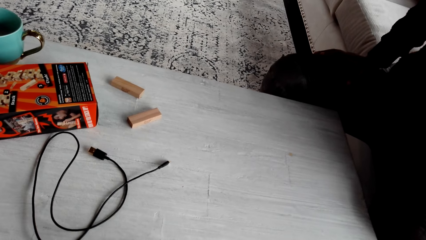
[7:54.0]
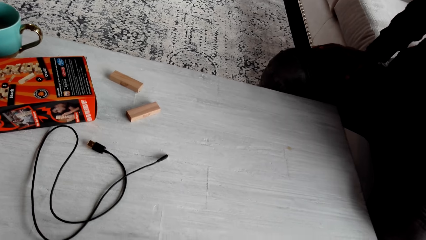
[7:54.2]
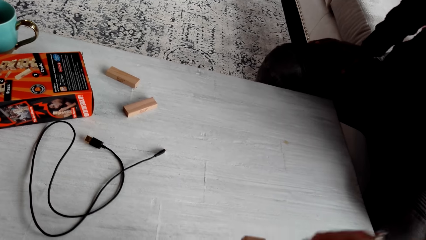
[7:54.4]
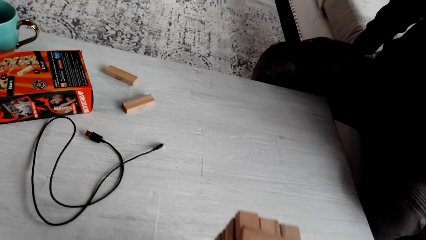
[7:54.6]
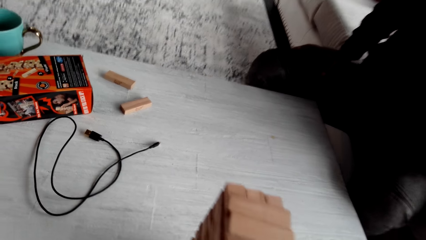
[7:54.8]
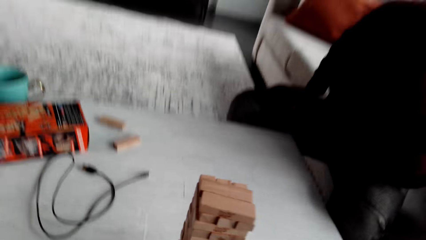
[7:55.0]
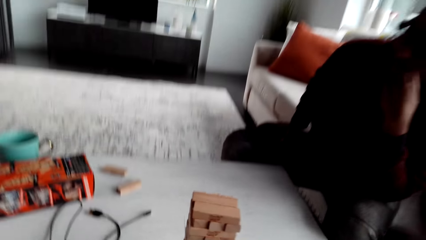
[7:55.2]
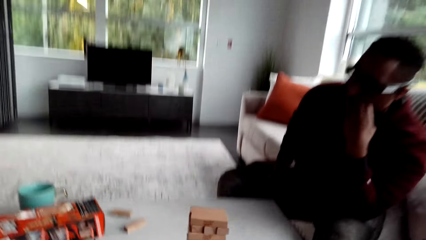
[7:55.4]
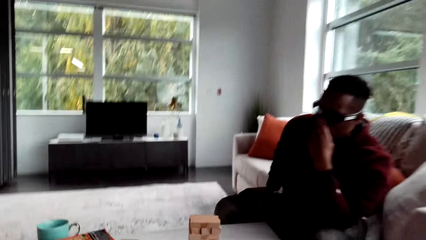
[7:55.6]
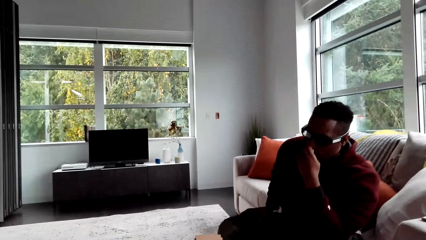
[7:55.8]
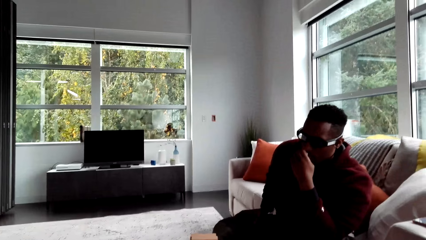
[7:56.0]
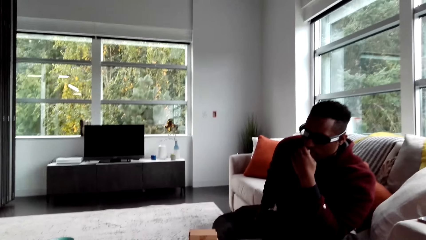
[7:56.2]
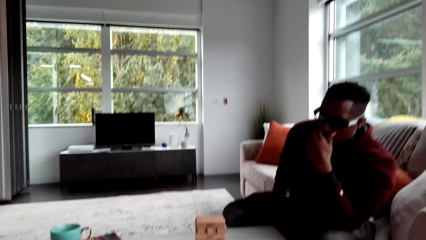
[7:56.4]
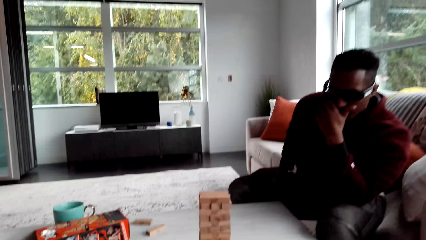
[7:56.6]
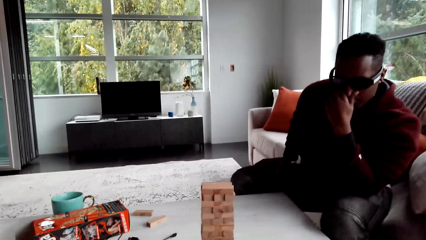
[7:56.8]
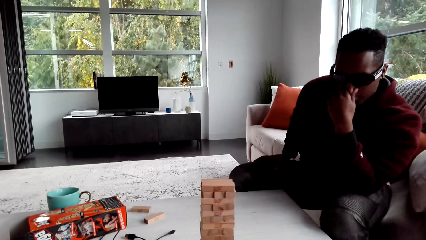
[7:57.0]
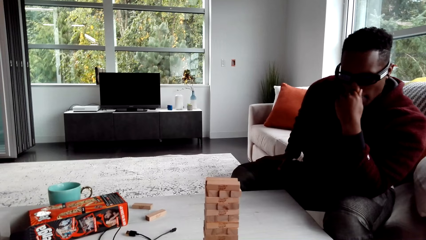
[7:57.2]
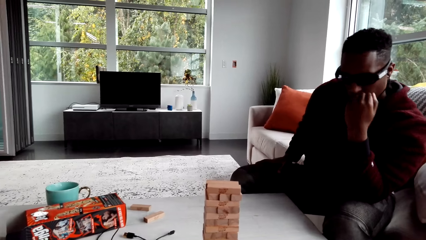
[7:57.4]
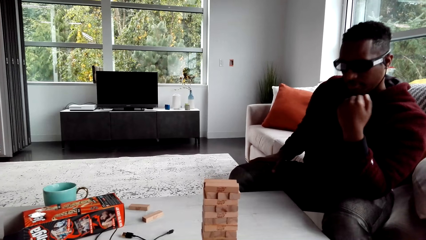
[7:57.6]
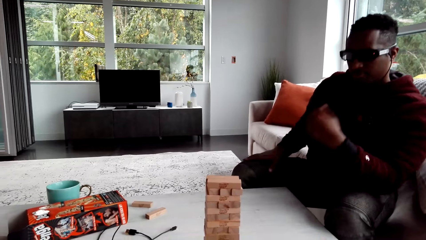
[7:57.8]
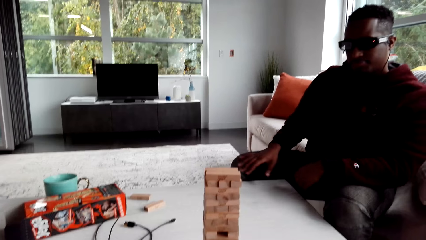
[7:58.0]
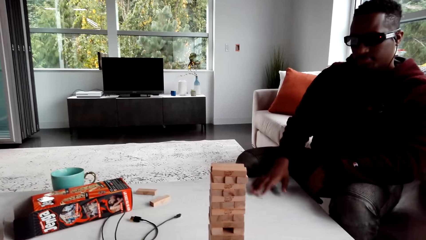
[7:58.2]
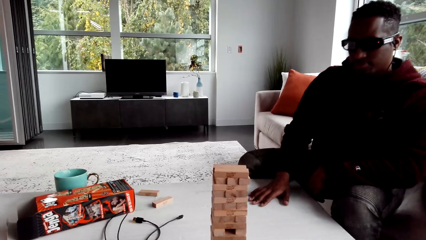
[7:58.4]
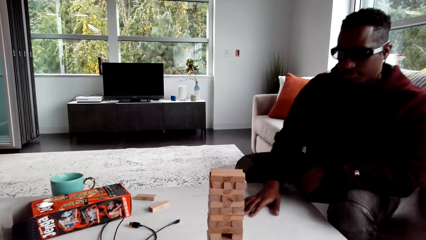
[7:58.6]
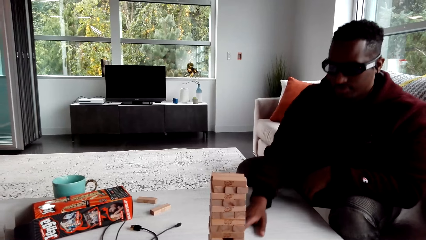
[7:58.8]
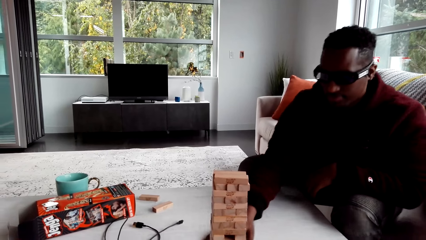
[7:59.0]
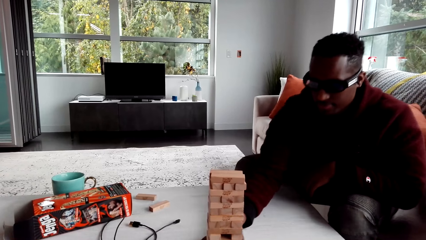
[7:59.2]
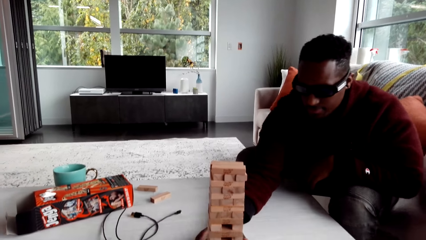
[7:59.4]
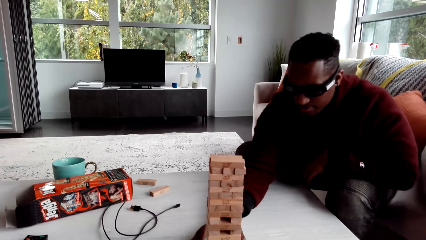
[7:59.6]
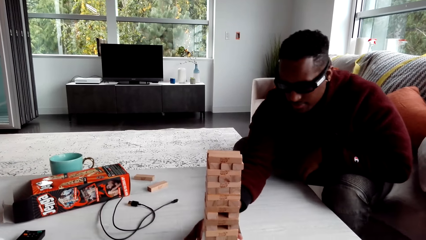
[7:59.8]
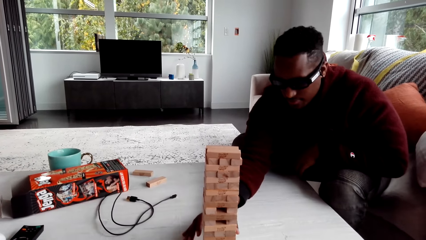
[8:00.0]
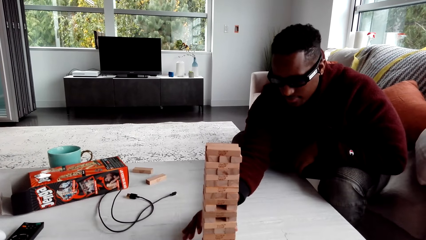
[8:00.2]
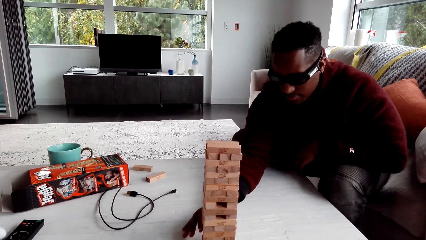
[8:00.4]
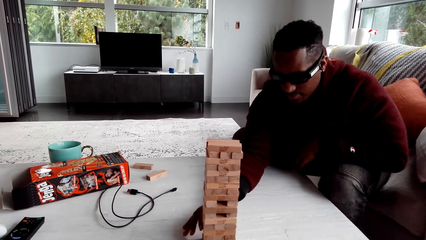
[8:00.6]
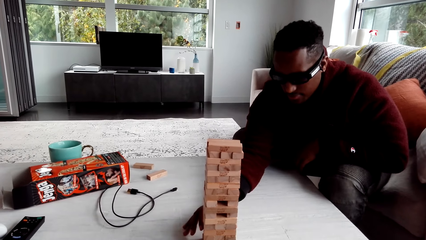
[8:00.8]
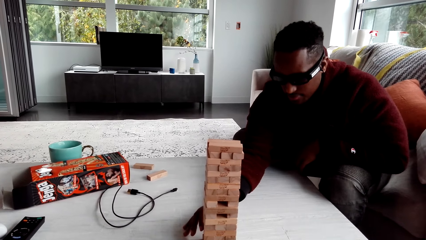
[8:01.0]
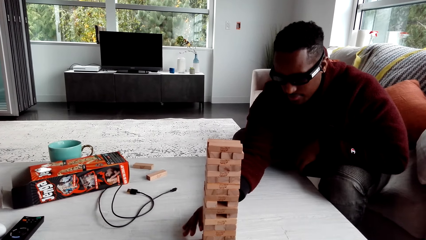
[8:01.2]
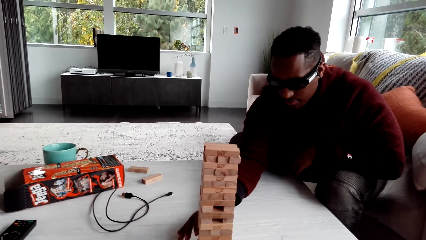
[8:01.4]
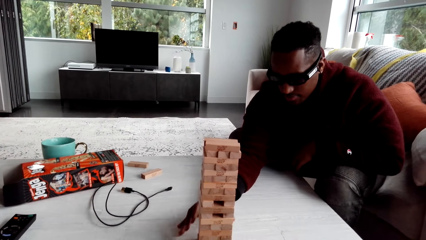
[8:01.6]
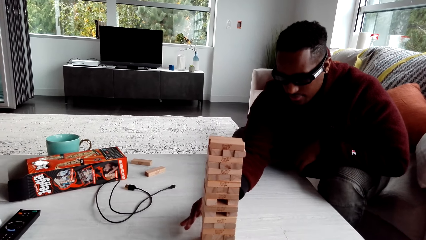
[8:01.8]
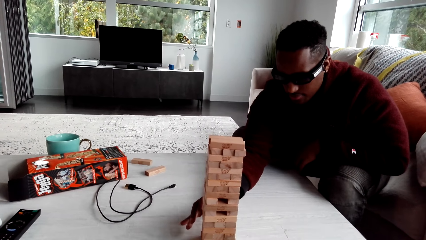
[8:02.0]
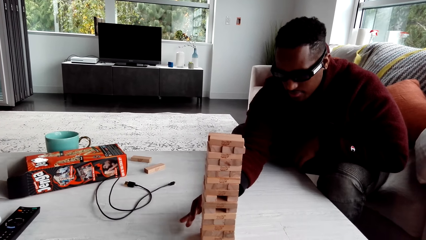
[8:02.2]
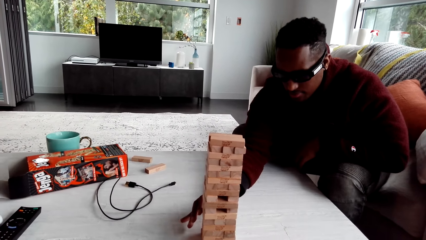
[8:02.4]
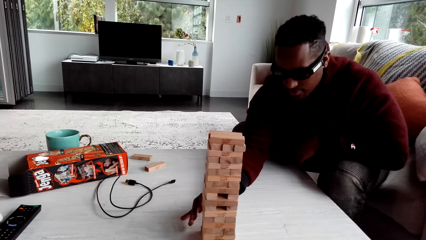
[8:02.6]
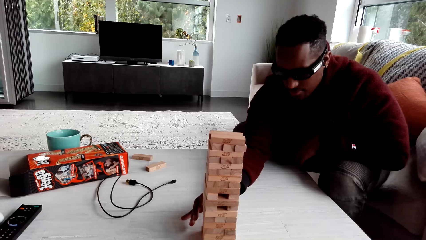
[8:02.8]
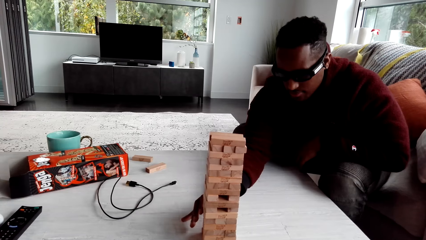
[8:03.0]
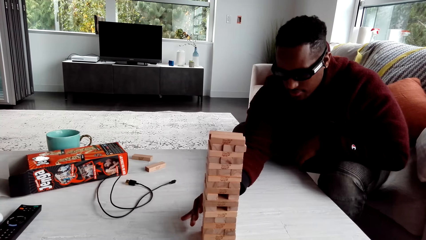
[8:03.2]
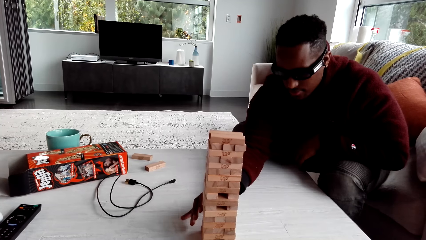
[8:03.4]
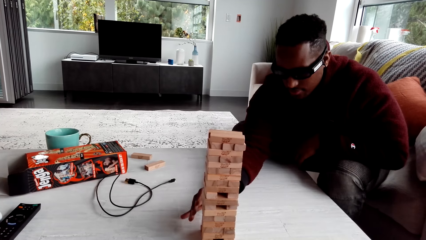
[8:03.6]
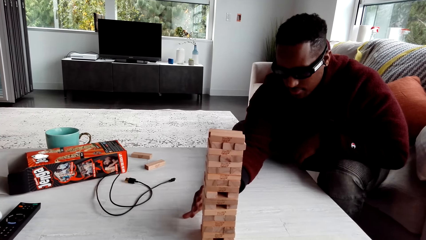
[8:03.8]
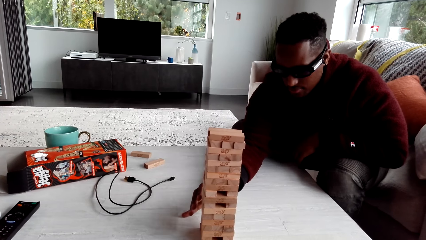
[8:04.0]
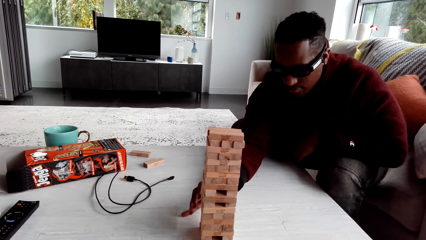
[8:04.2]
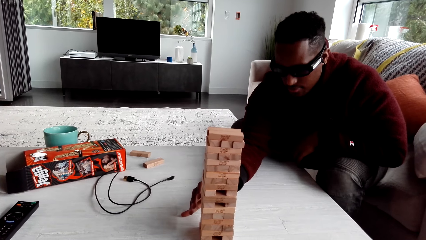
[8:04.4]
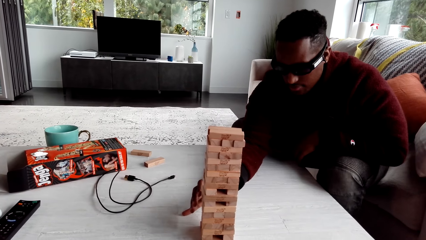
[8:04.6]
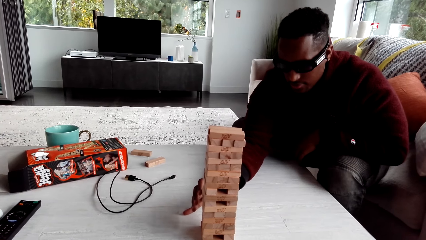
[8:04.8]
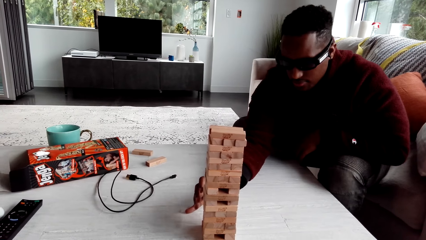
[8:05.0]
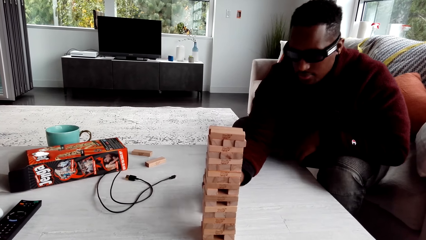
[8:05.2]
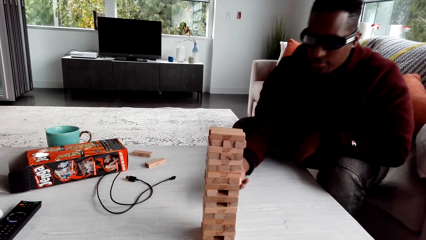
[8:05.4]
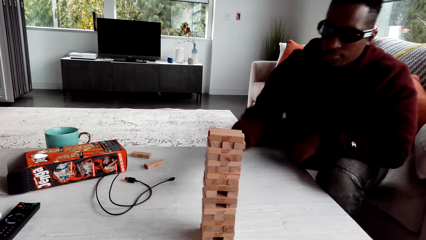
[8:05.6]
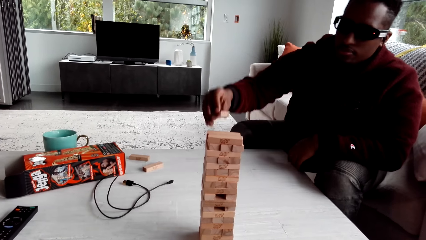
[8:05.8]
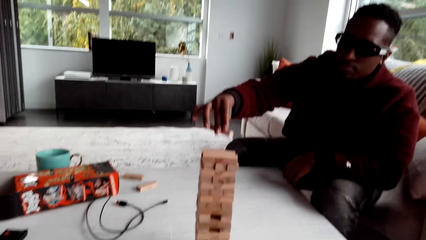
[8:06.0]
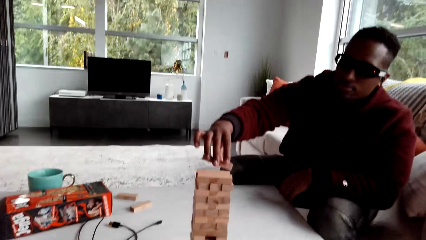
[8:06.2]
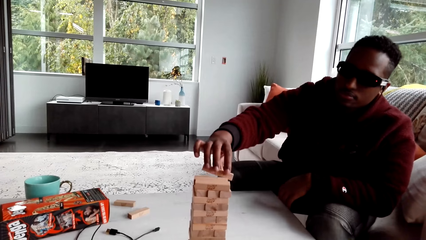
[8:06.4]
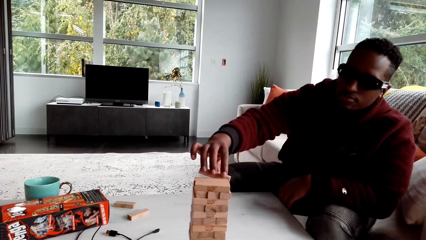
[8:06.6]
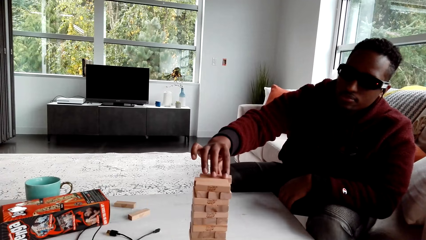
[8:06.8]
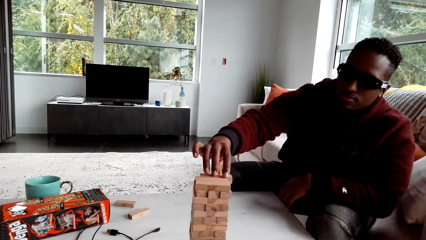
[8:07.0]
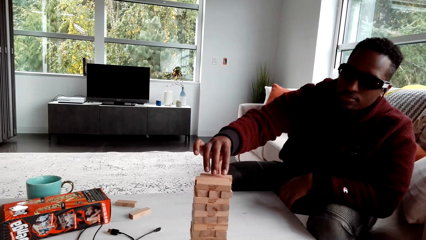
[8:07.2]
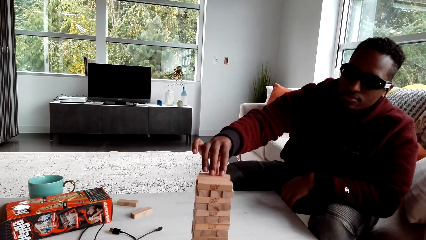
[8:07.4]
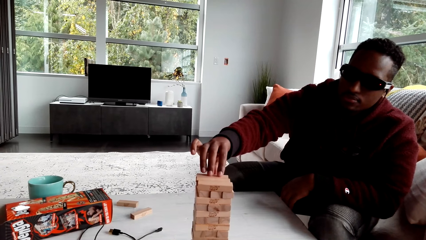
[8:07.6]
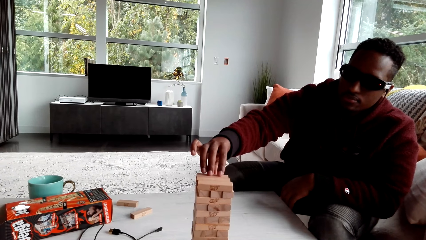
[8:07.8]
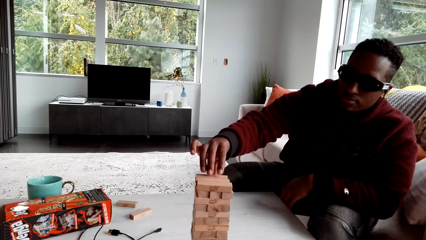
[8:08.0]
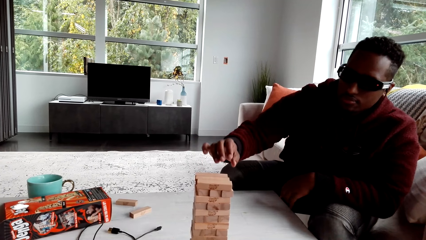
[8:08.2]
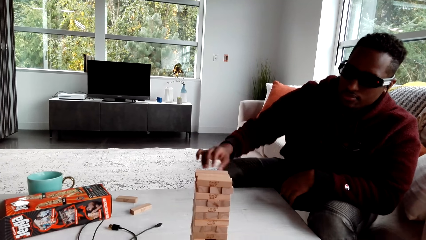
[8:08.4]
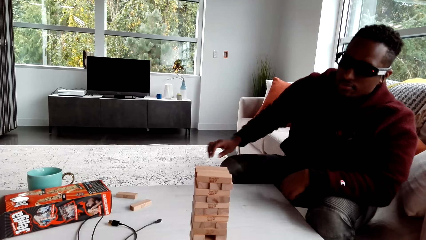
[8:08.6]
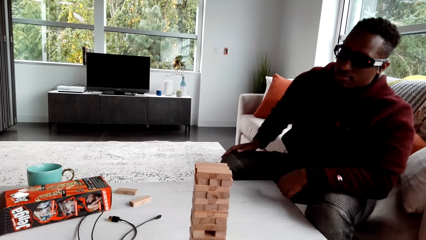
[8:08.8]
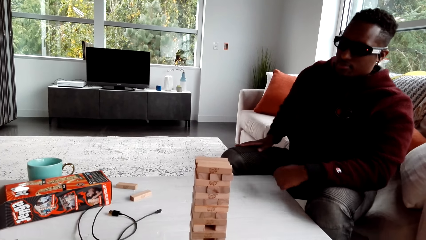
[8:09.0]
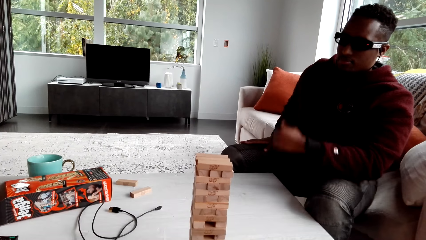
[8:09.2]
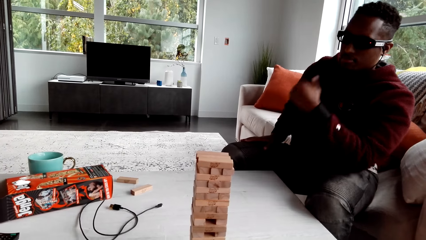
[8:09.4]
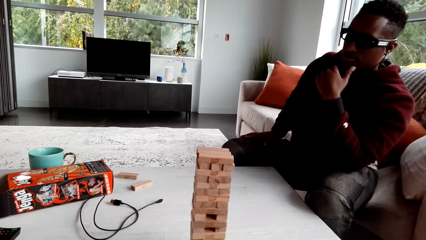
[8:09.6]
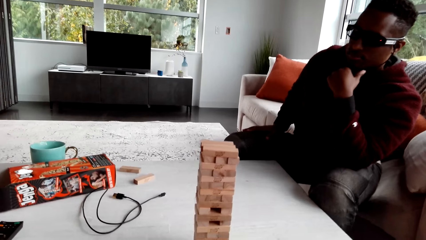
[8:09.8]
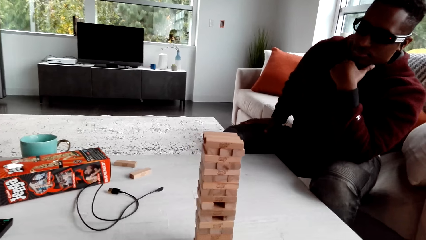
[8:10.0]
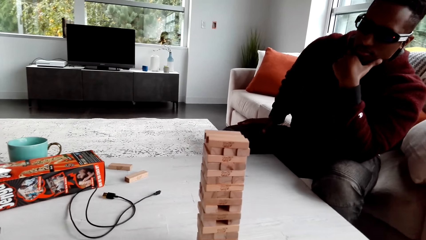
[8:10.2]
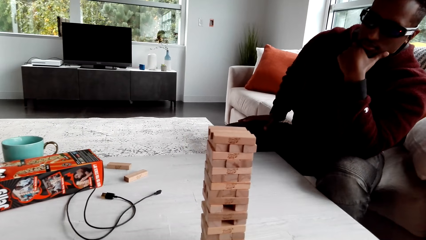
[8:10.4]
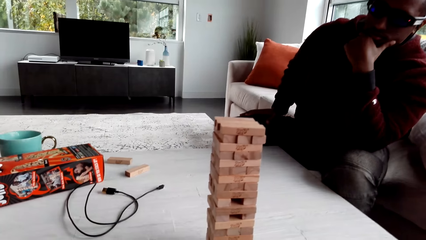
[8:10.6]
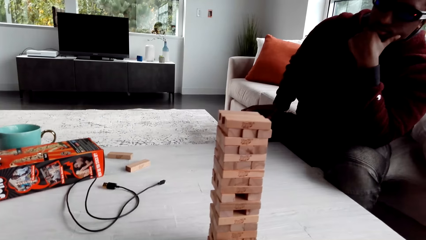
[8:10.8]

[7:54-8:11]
The camera wearer plays a jenga game. A man touches his face. The man plays the jenga game. The man removes a jenga block. The man plays the jenga game.
